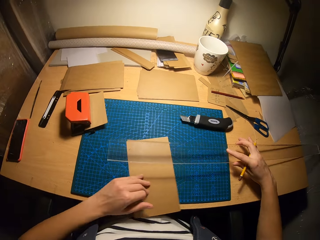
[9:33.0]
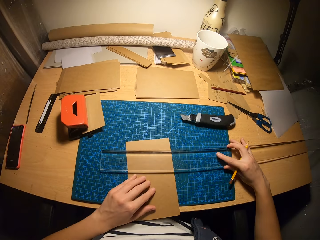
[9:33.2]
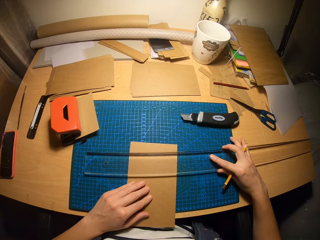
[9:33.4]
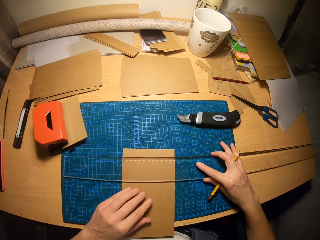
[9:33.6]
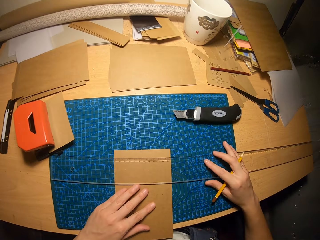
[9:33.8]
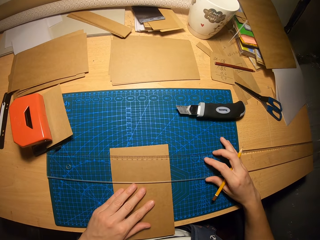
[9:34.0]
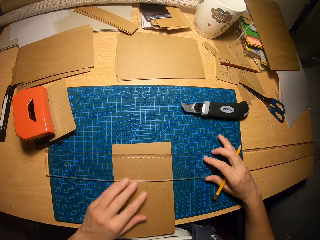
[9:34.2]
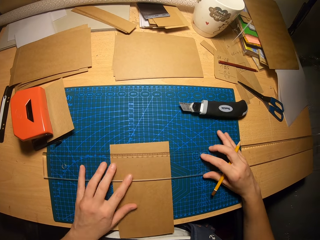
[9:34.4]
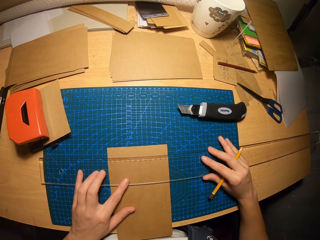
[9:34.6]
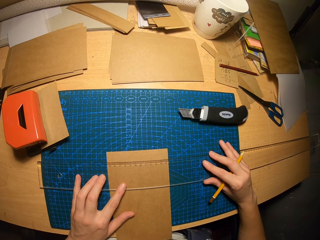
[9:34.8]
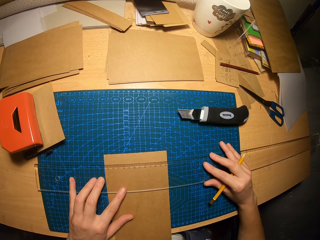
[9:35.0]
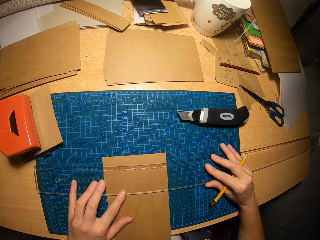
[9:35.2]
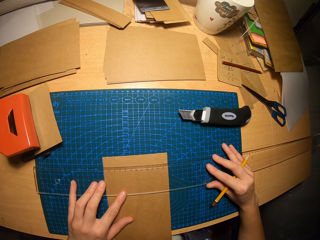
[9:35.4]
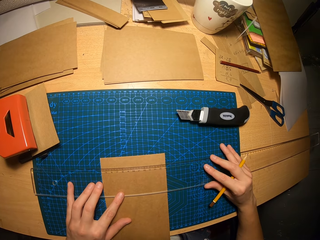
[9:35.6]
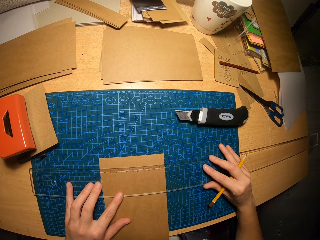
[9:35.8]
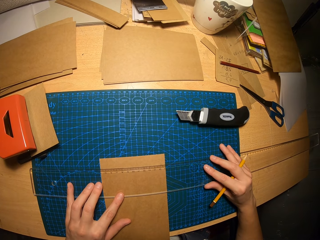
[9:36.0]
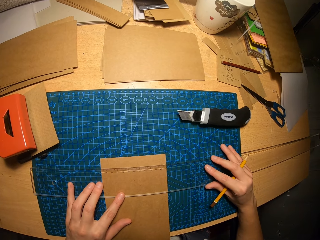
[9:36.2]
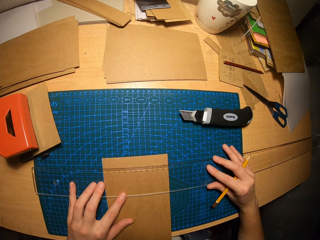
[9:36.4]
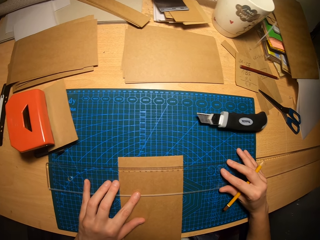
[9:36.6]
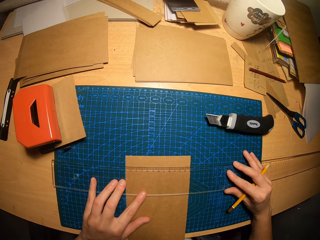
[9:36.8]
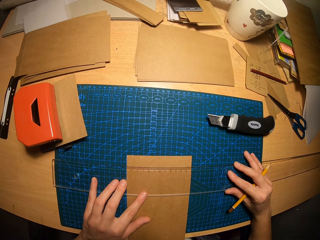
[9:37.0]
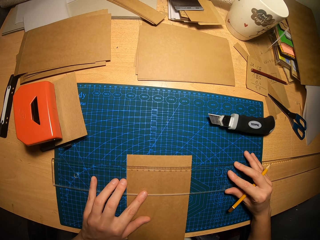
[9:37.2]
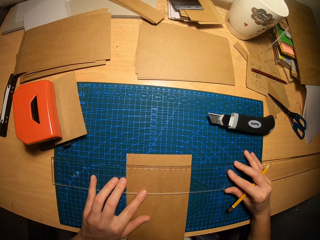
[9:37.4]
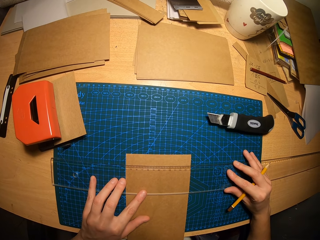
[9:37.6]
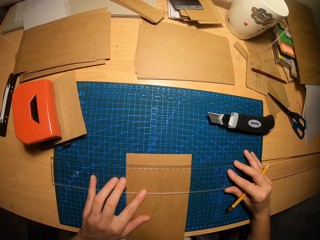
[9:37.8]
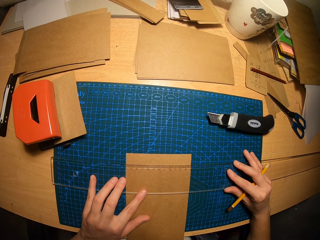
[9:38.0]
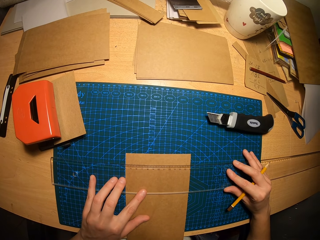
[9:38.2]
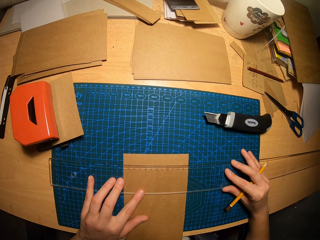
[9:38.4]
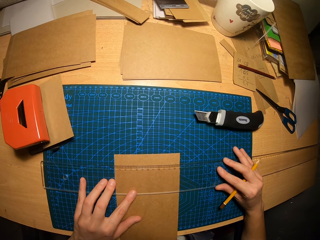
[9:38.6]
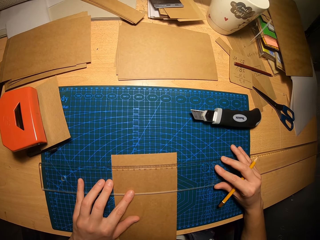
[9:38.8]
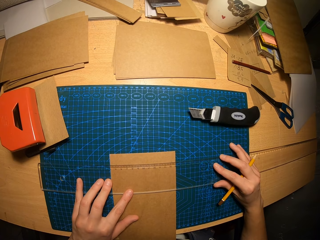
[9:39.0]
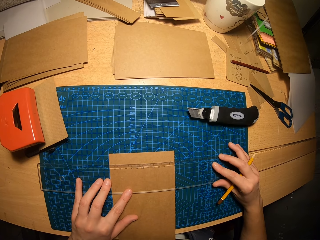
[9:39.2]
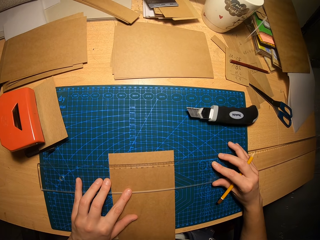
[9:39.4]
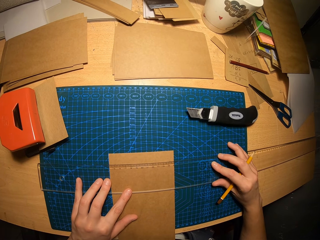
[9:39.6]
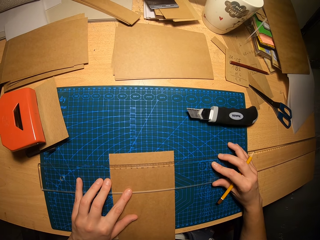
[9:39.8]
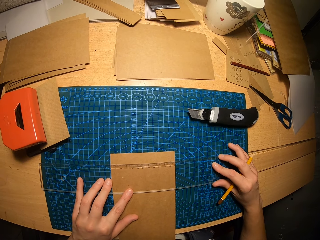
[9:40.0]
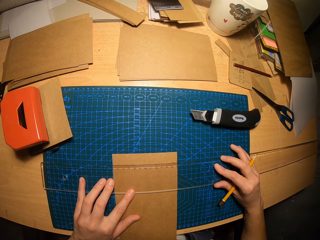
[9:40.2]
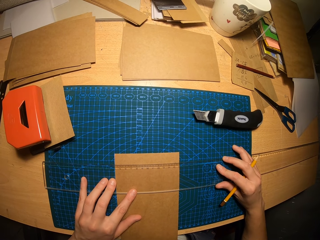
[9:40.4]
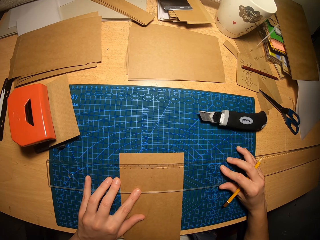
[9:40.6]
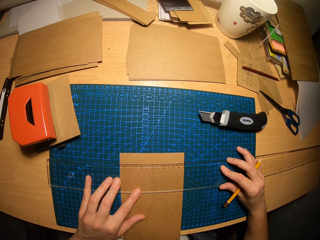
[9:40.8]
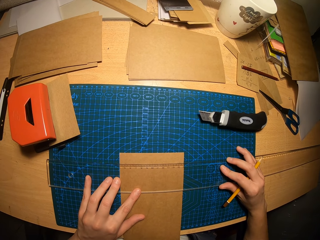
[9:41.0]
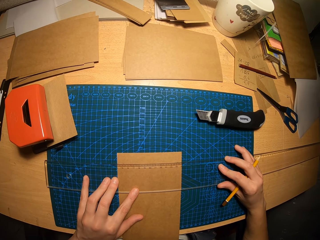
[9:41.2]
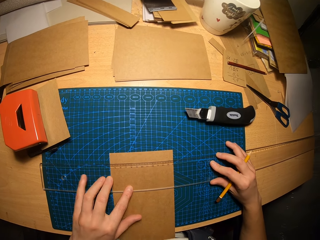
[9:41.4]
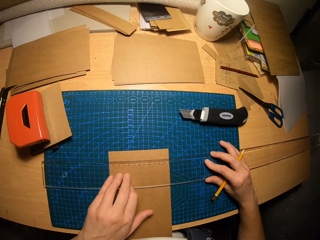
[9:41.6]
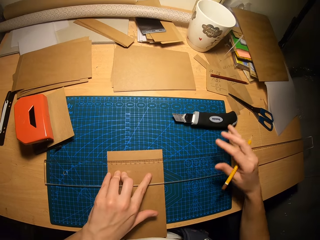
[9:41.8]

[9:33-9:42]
The camera wearer turns the carton paper with his left hand. He places the ruler on the carton paper. He adjusts the angle of the ruler.

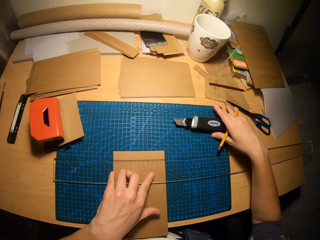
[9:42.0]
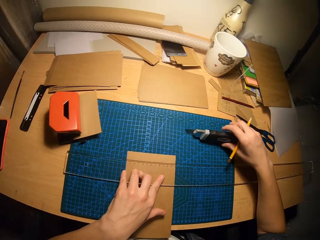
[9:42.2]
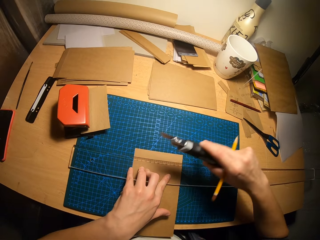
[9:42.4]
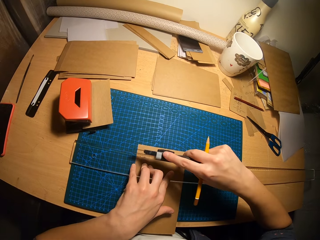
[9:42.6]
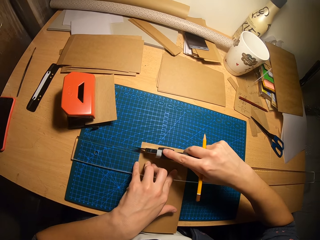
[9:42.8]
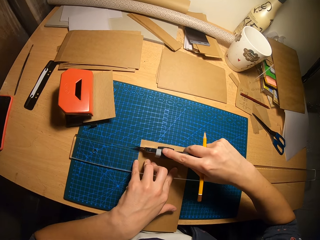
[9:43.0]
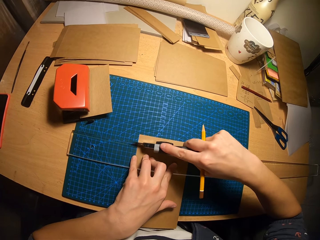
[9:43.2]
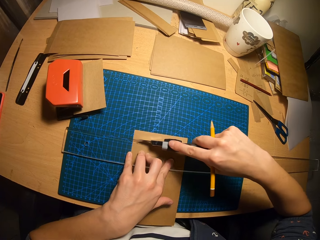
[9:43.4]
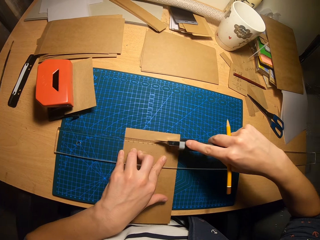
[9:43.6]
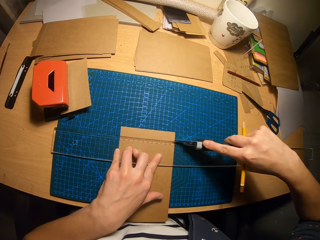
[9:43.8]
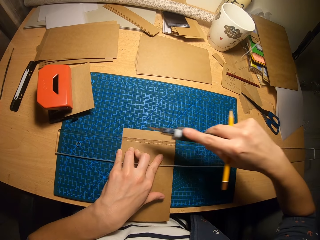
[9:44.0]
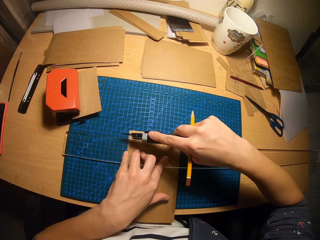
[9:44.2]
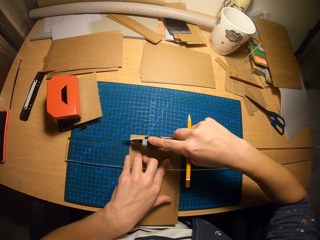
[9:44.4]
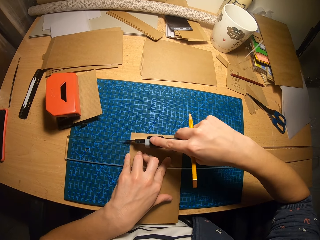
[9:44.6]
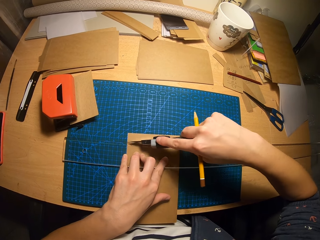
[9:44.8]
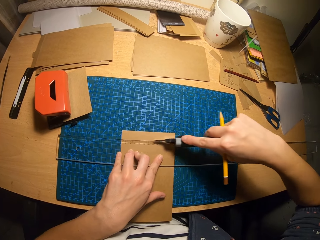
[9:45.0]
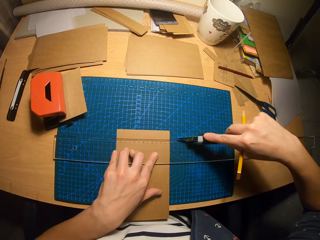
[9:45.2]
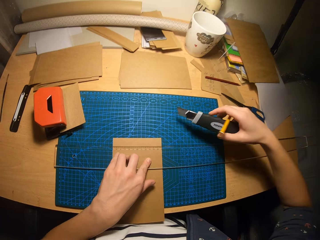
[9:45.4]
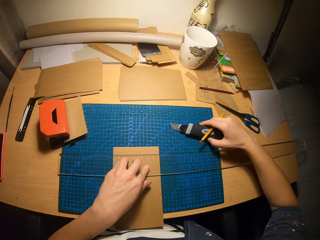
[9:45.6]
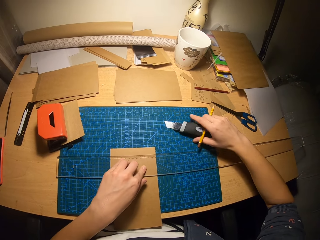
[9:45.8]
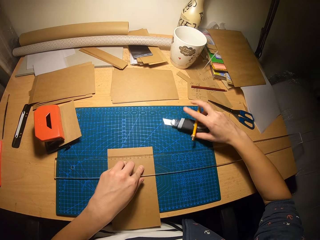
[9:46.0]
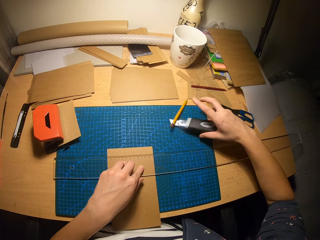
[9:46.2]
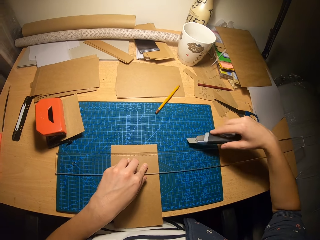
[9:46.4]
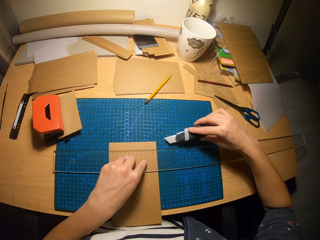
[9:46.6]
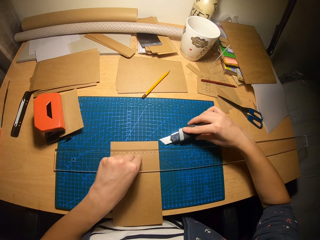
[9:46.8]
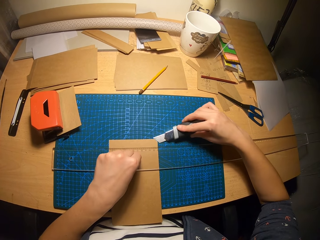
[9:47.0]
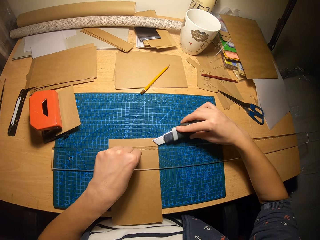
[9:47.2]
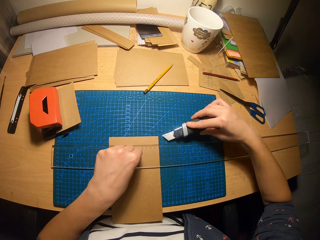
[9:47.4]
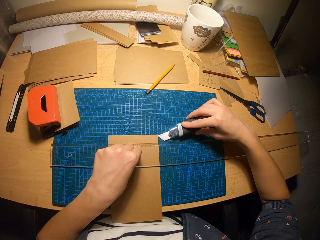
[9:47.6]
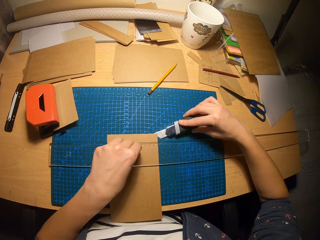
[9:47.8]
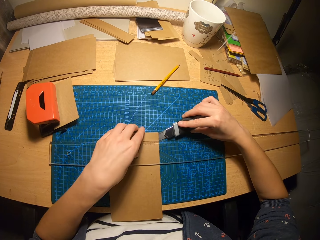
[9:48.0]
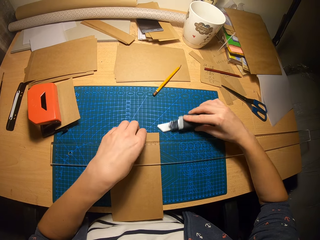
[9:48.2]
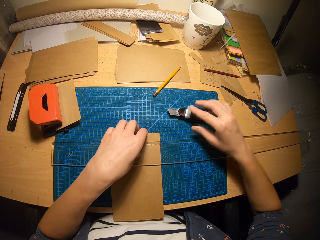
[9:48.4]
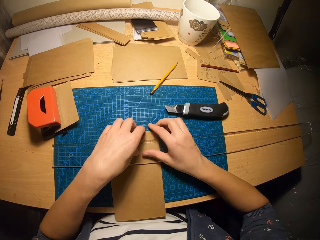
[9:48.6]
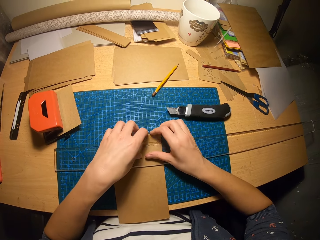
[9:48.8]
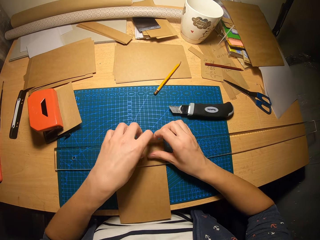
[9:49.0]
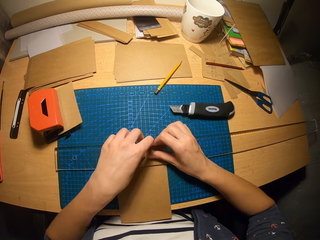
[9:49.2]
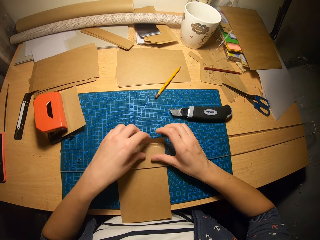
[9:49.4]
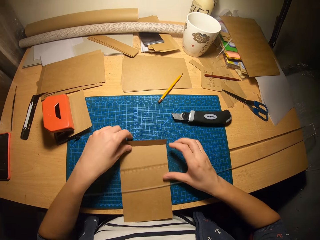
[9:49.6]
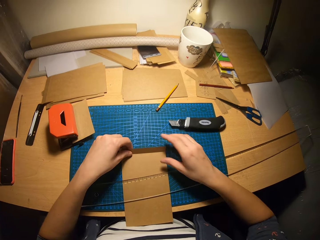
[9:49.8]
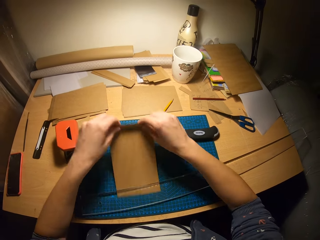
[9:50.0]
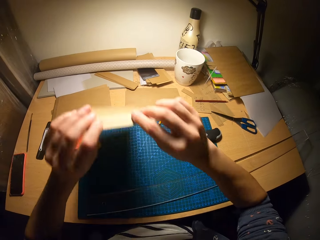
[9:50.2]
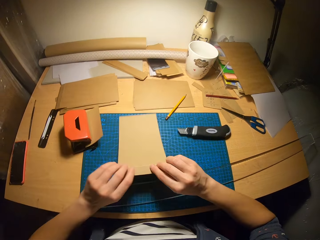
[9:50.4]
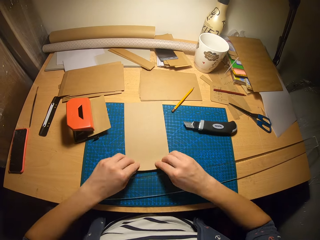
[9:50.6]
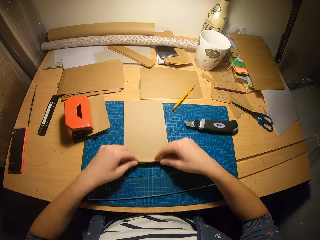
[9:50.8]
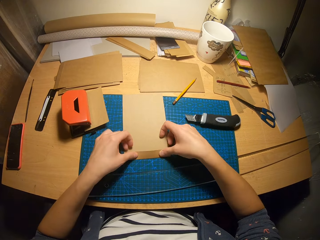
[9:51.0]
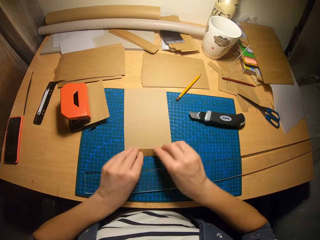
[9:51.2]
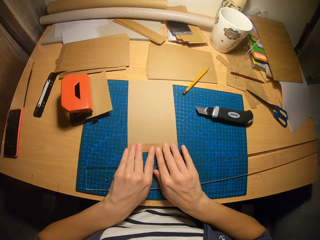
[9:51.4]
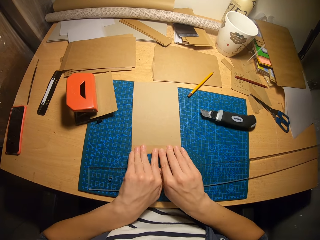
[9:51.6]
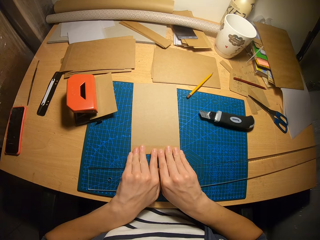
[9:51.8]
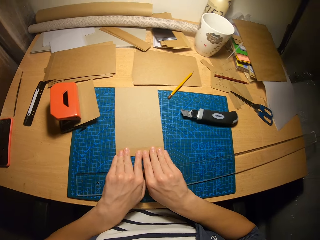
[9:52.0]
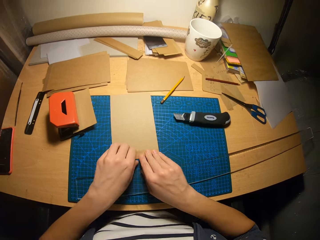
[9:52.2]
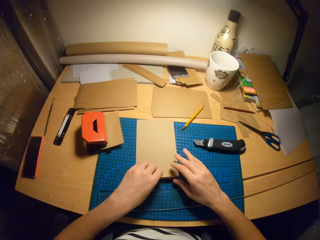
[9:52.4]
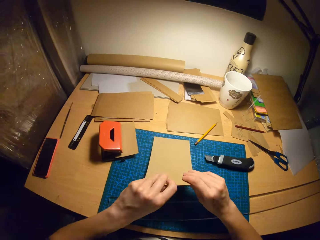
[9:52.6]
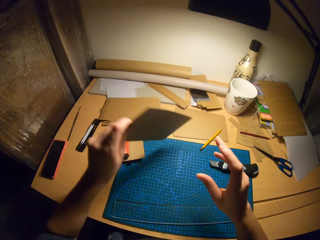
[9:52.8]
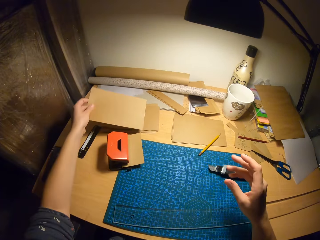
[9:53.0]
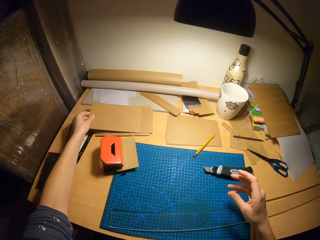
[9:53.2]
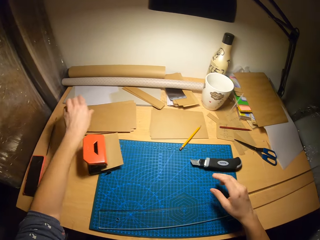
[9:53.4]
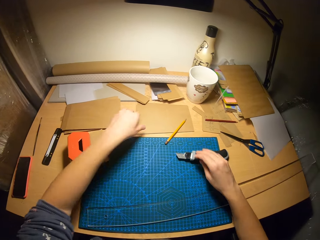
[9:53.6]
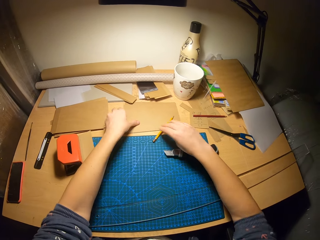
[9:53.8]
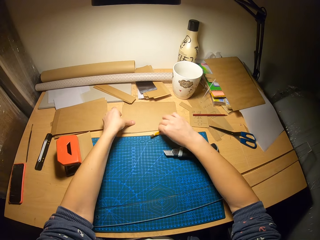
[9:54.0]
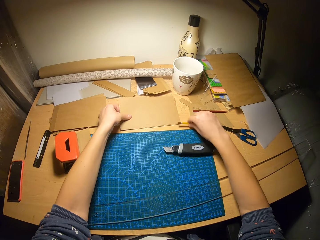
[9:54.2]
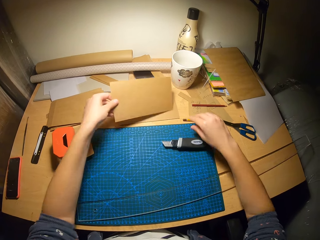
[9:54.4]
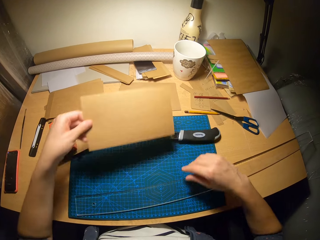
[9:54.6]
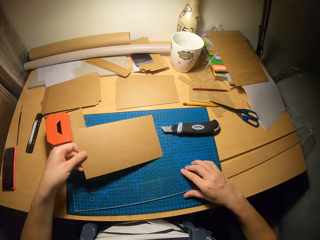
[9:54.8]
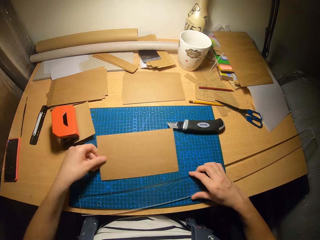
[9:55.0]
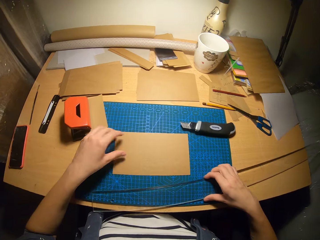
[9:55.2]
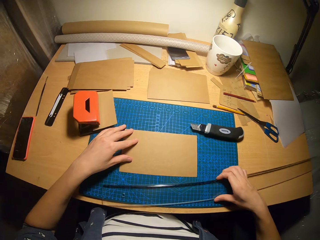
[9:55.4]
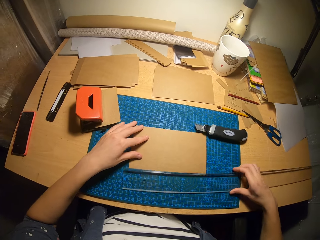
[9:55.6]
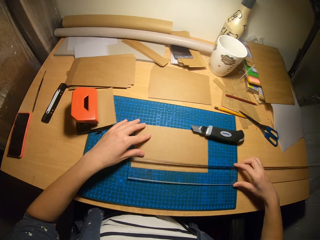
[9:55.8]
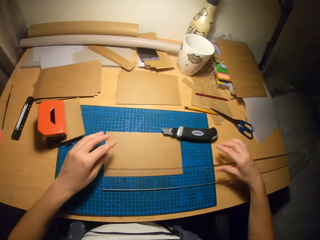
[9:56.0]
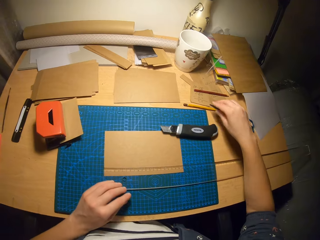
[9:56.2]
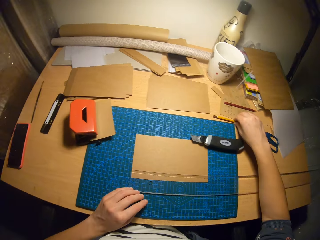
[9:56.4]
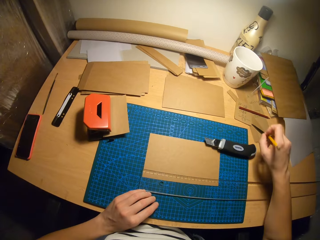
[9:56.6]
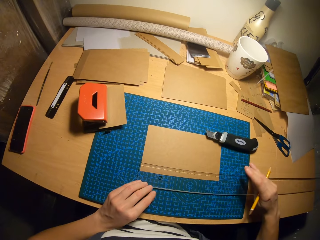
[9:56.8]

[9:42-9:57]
The camera wearer picks up the retractable blade from the table with his right hand. He moves the retractable blade across the carton paper or piece of paper. He moves the retractable blade across the carton paper again. He drops the pencil on the table. He raises the top of the carton paper with the retractable blade. He holds the top of the carton paper with his left hand. He drops the retractable blade on the table. He raises the top of the carton paper with his hands. He folds the piece of paper. He moves the ruler on the carton paper with his right hand. He removes the carton paper from under the ruler. He flips the carton paper. He bends the bottom of the carton paper. He picks up the carton paper from the table and drops the carton paper on a pile of carton papers on the table. He moves the pencil aside. He picks up the pencil from the table with his right hand. He picks up a carton paper from the pile of carton papers on the table with his left hand. He drops the pencil on the table. He moves the ruler on the table with his right hand. He drops the carton paper on the table with his left hand. He picks up the ruler from the table with his right hand. He adjusts the carton paper on the table with his left hand. He places the ruler over the carton paper. He picks up the pencil from the table.
